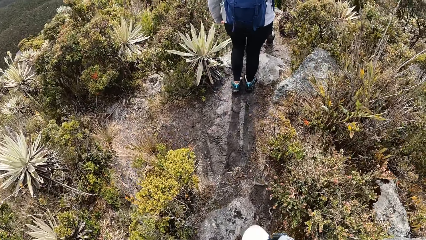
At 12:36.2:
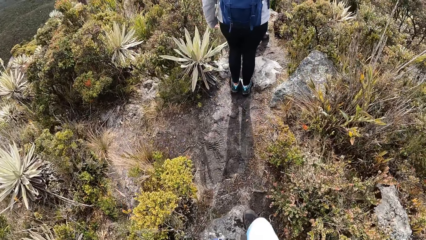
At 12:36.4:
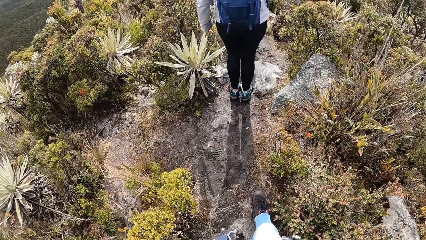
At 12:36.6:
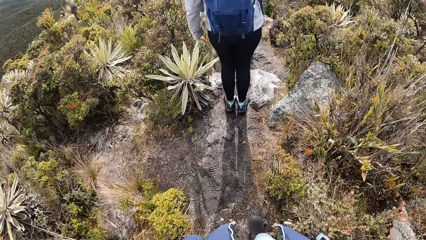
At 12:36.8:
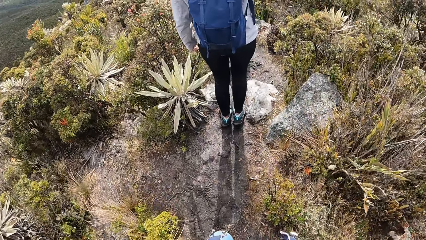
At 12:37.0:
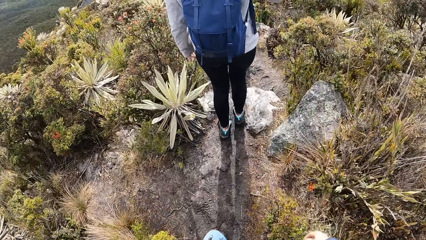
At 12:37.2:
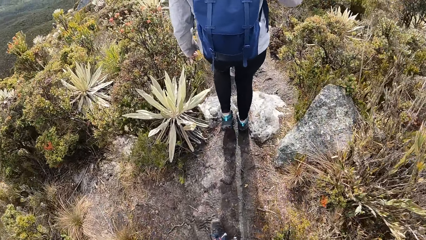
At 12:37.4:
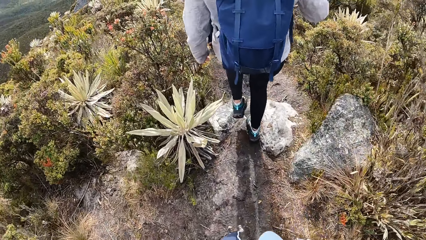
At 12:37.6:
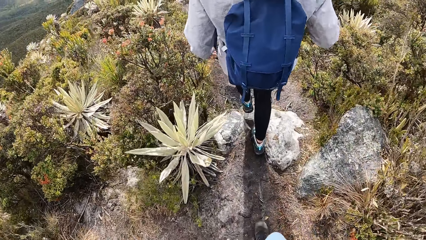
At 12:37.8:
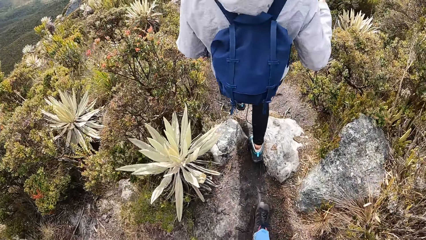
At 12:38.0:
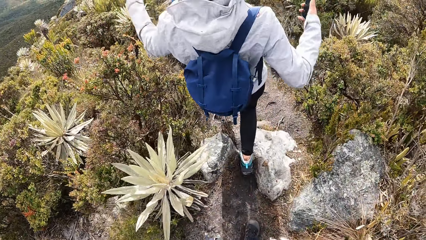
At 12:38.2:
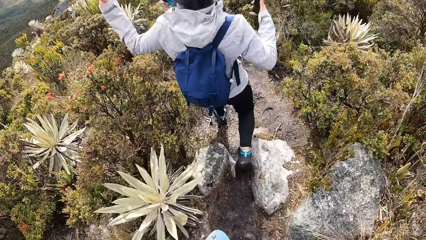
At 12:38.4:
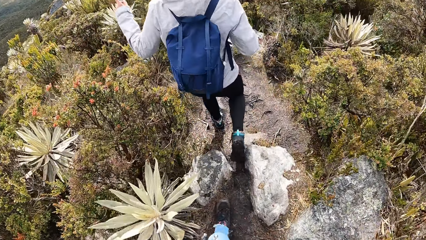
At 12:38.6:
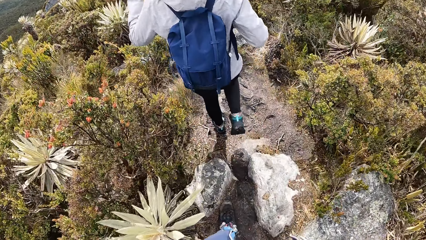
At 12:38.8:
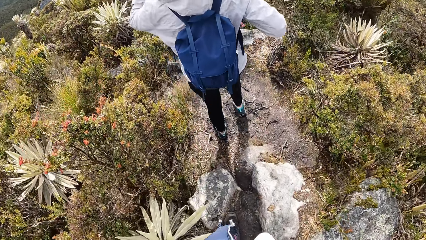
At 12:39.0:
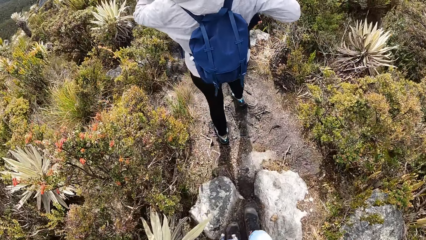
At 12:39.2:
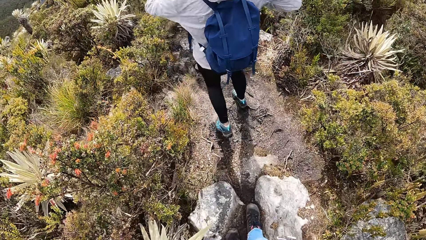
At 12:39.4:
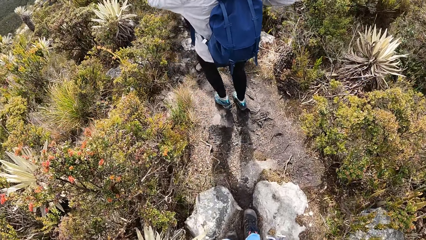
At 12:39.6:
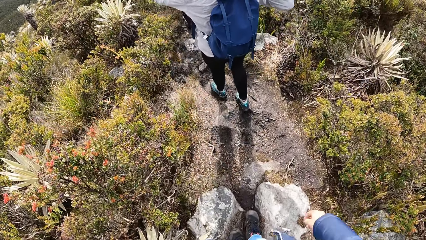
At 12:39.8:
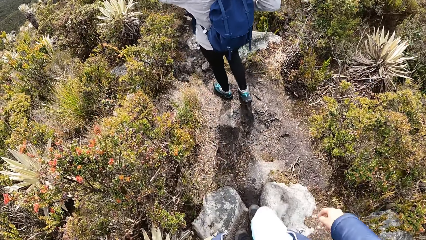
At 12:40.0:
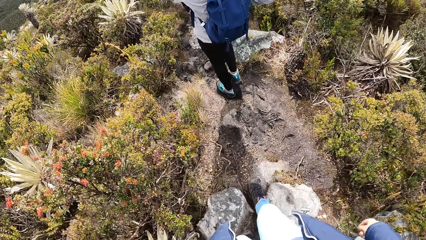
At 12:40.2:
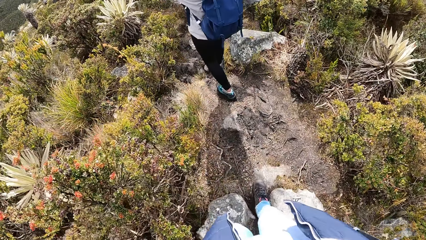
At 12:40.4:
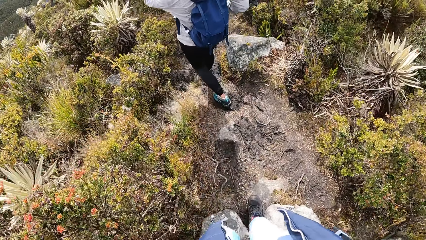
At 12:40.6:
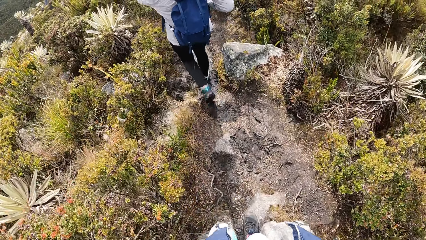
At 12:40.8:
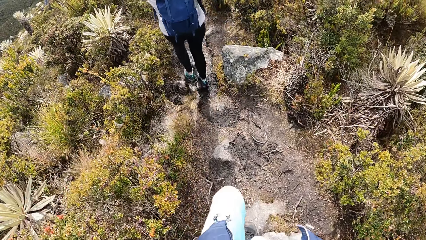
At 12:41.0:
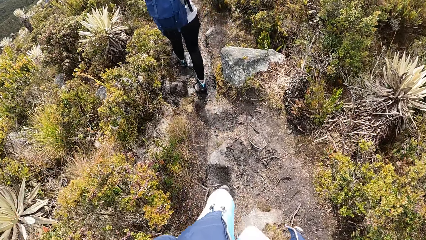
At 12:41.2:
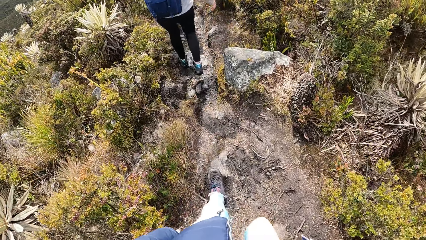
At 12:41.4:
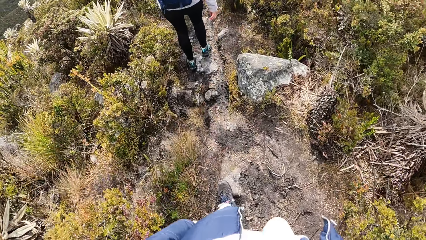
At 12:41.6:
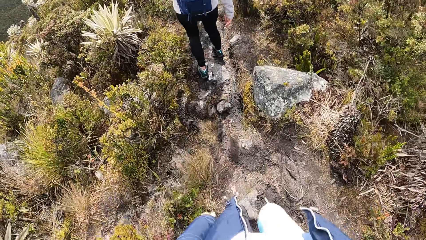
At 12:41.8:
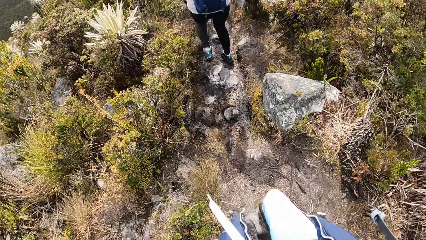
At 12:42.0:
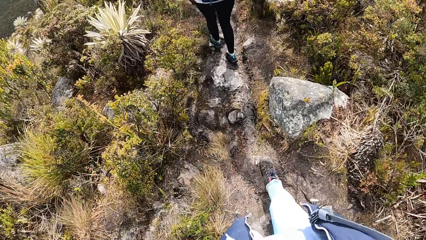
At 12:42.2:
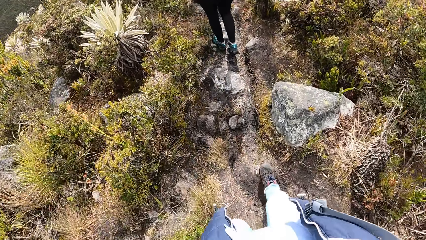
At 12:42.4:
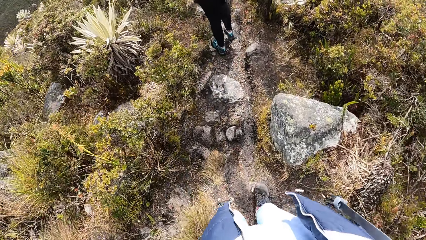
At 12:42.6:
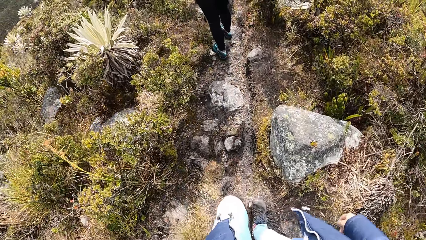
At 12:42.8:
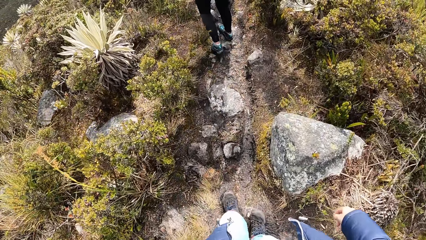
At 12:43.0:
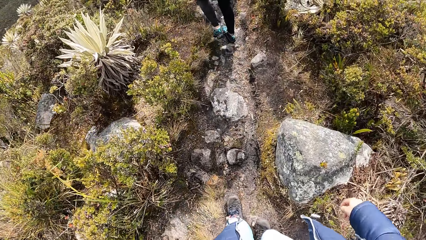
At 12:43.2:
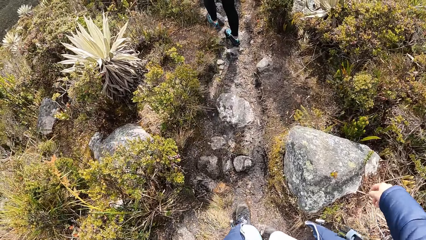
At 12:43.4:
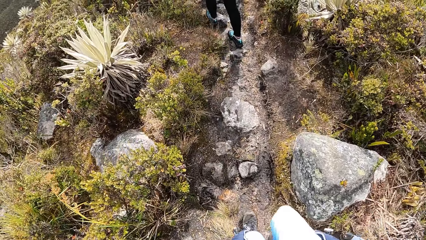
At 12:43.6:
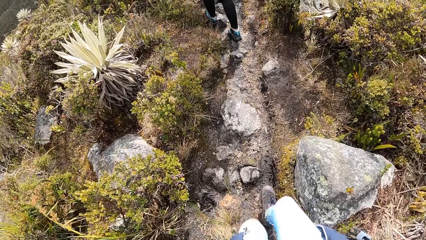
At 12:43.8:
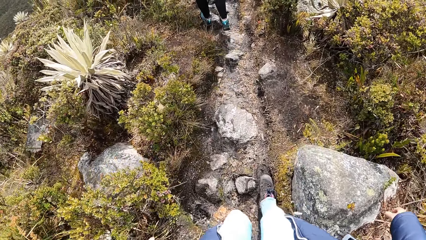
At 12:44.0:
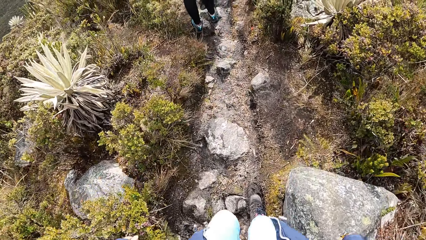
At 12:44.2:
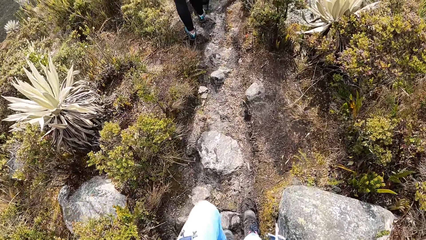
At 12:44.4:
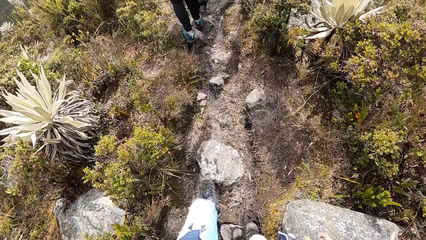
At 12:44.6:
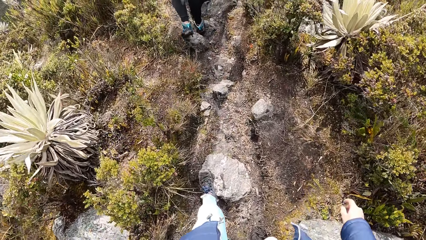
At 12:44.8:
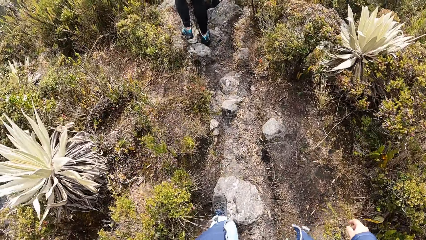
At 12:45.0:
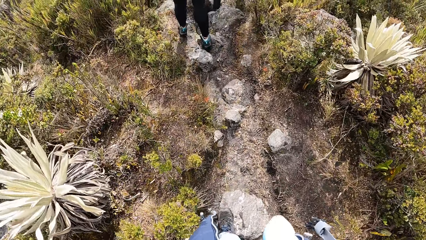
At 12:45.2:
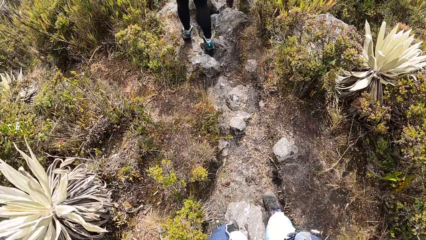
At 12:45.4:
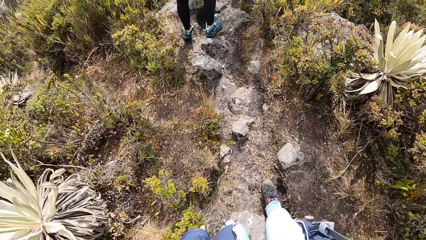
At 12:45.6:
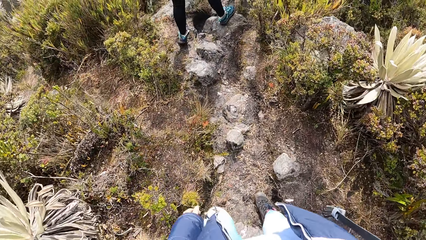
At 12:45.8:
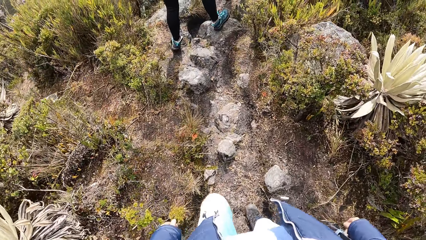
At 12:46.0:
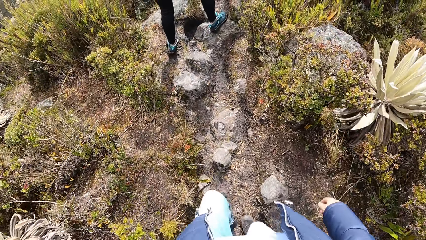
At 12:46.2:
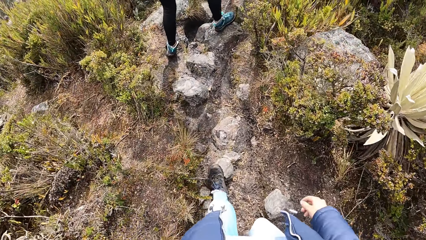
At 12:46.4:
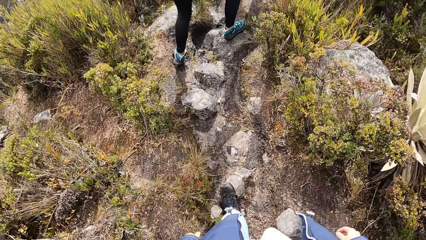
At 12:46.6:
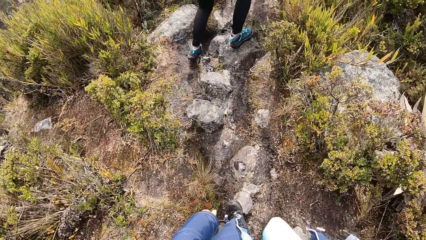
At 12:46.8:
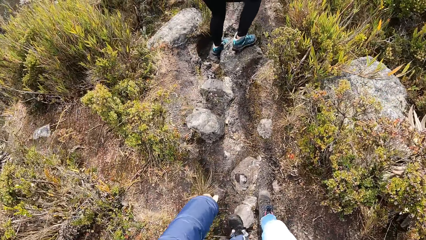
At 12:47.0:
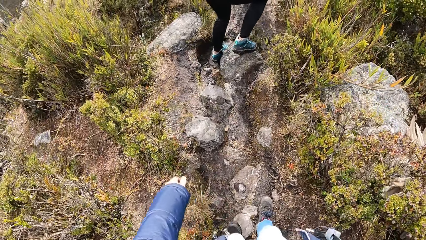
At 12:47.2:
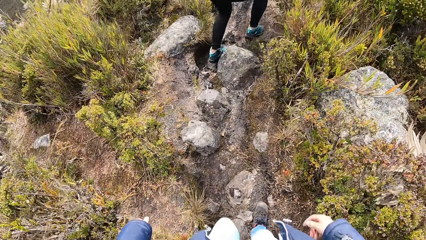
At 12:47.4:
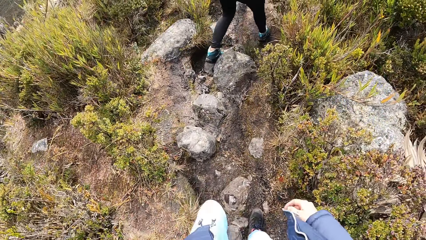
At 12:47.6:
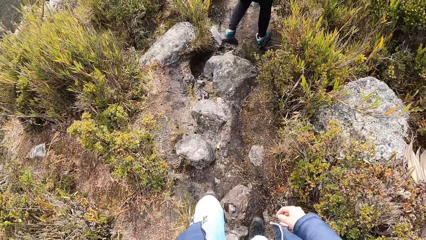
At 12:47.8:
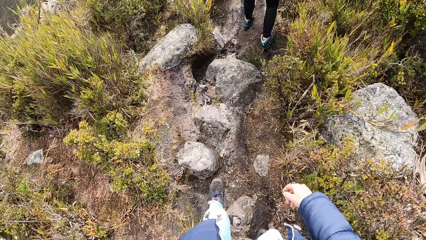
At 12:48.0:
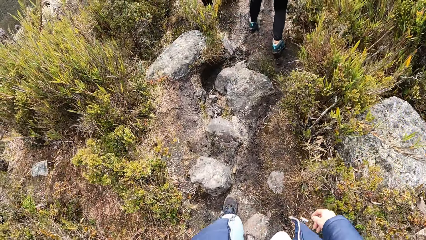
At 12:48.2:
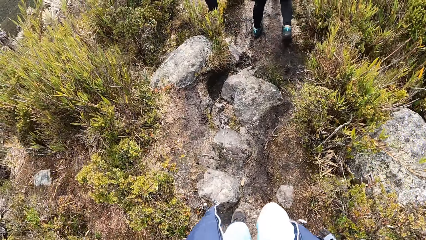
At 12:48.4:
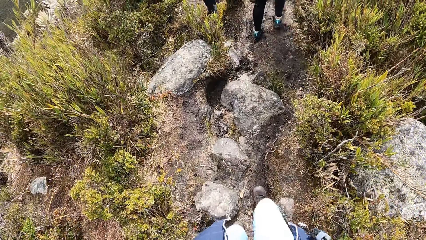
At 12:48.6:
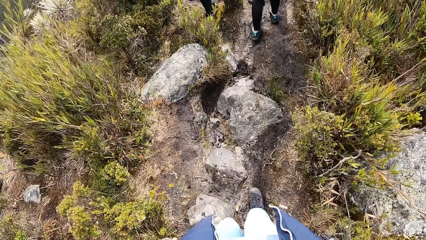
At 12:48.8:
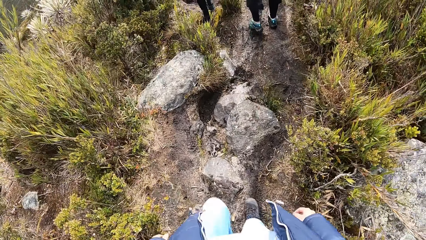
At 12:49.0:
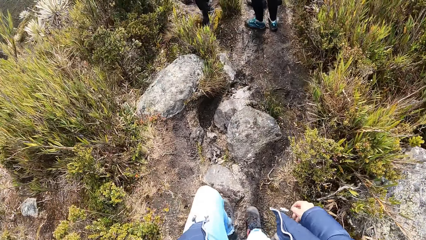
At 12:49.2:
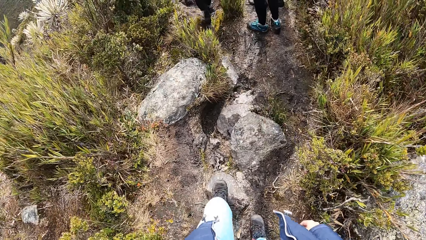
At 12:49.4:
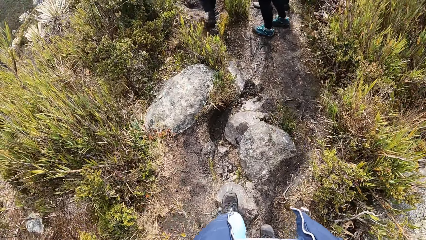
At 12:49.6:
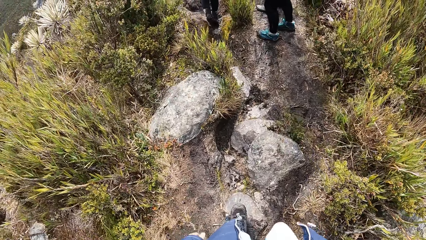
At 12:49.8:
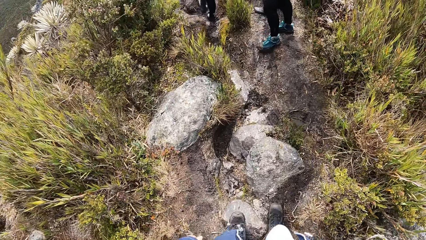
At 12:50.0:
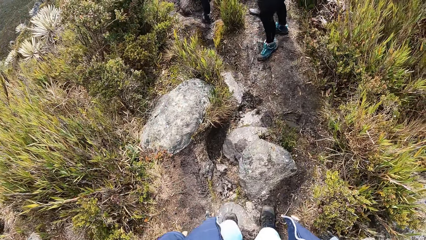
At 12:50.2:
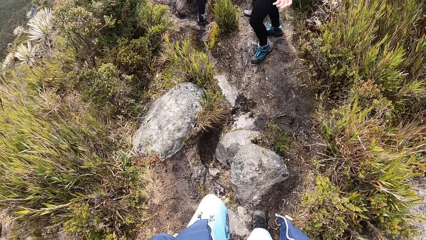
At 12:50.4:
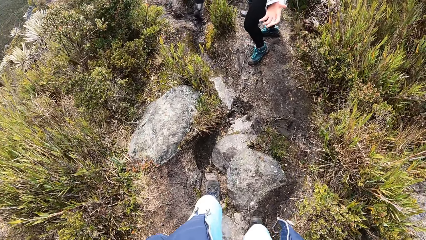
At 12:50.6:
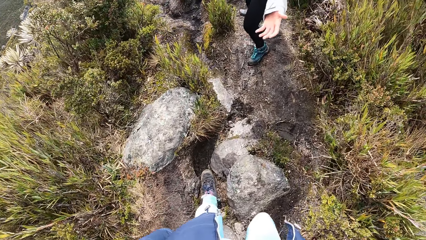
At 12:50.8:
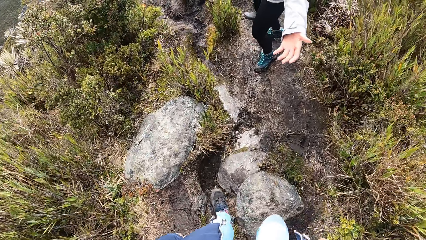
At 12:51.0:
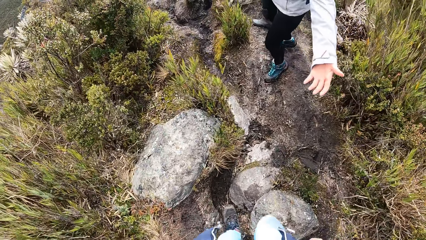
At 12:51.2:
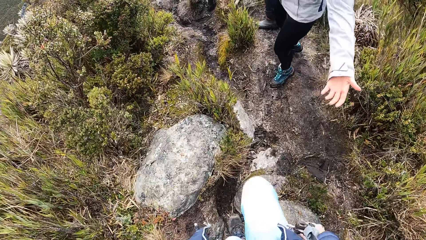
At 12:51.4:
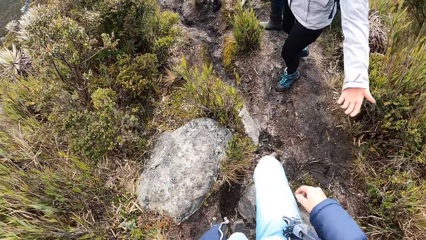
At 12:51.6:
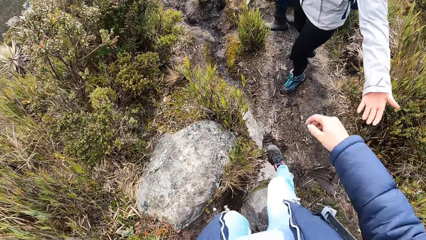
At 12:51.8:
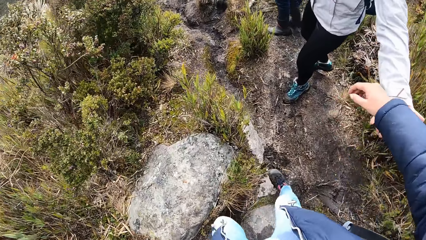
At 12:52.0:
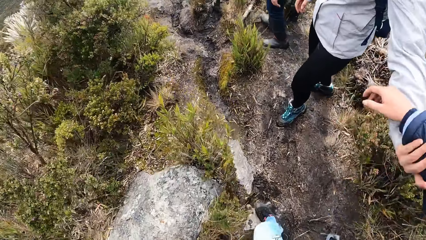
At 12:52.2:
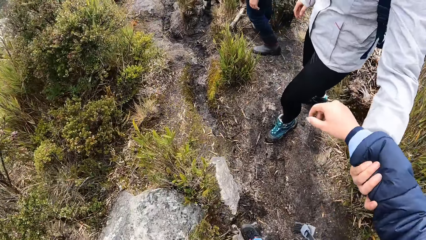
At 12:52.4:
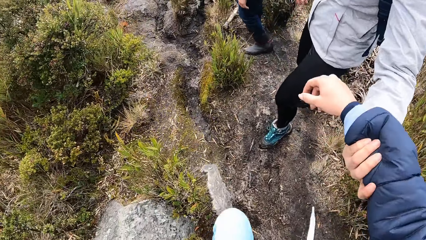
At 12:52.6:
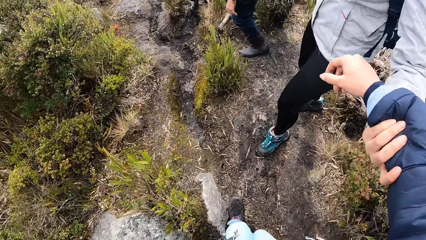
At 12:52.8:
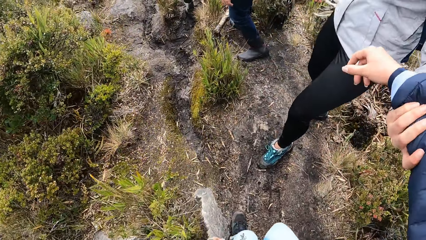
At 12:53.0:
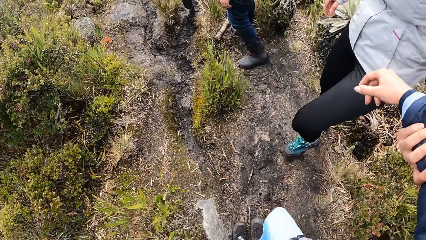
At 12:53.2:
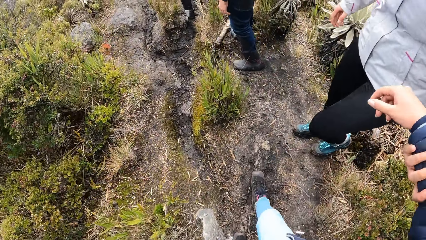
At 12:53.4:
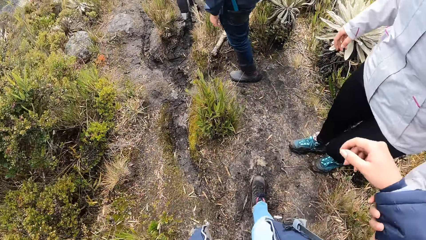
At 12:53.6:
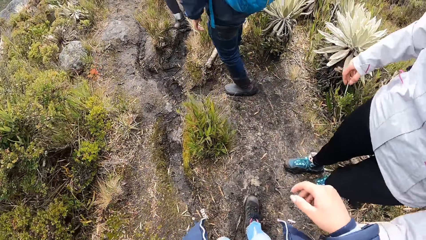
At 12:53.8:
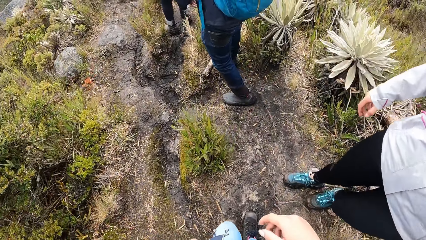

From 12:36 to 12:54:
A man steps down below the rock. The camera wearer walks on the garden. The man stretches a hand towards the camera wearer. The camera wearer holds the man's hand. The man holds the camera wearer's hand.
